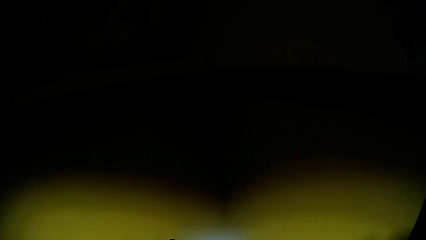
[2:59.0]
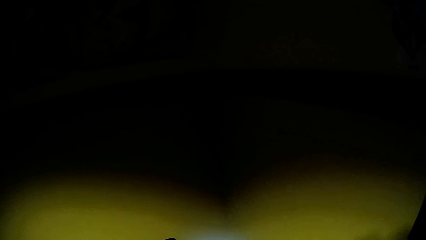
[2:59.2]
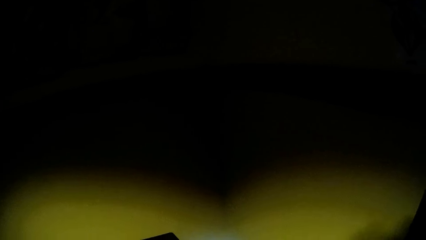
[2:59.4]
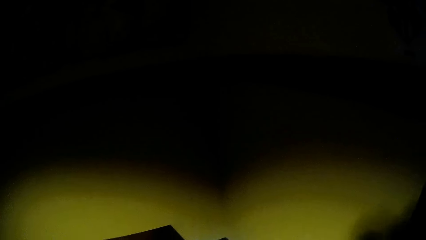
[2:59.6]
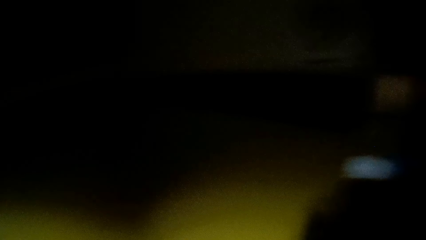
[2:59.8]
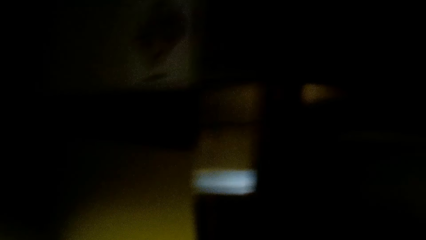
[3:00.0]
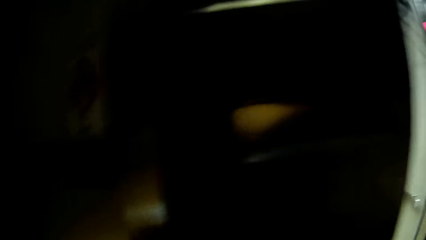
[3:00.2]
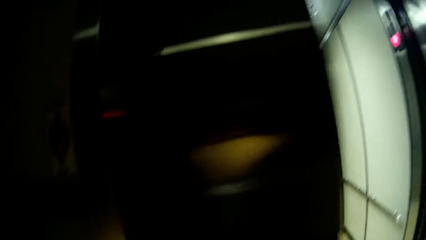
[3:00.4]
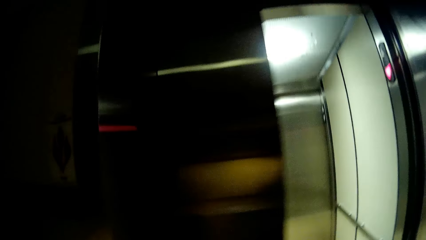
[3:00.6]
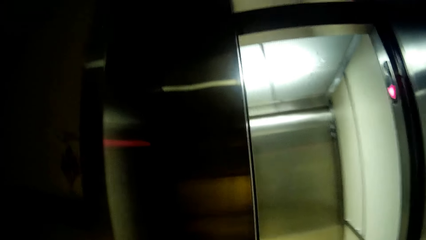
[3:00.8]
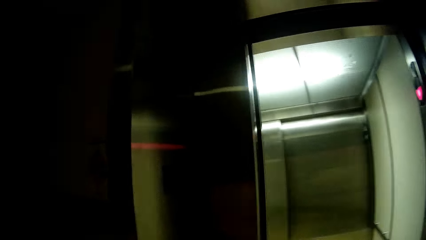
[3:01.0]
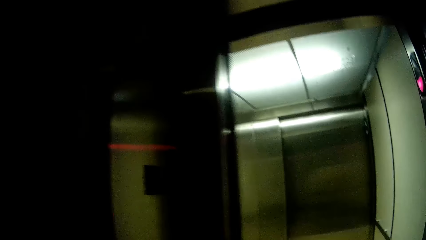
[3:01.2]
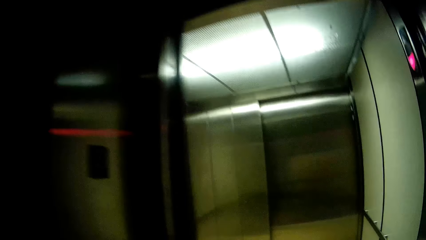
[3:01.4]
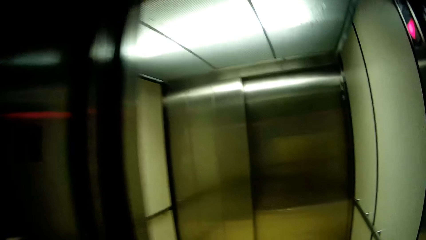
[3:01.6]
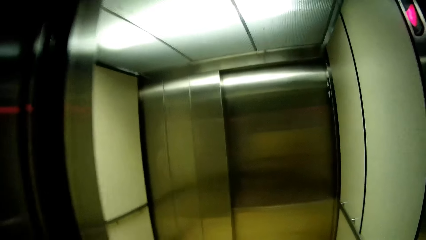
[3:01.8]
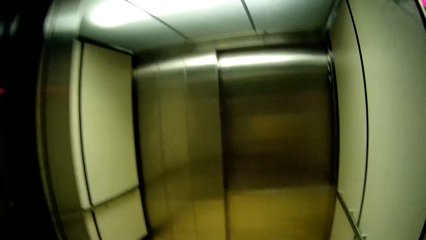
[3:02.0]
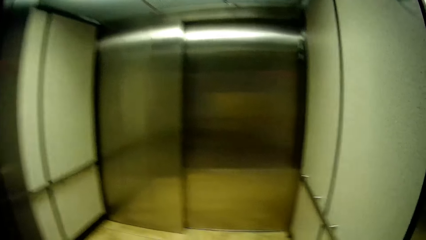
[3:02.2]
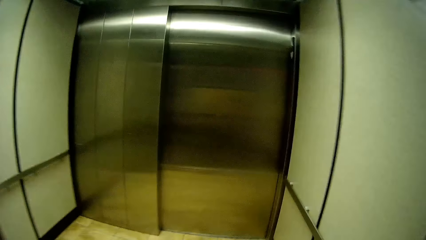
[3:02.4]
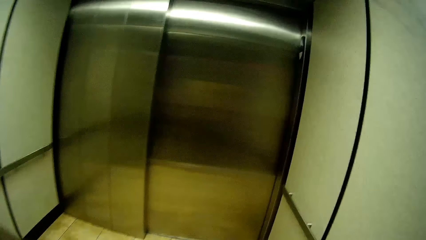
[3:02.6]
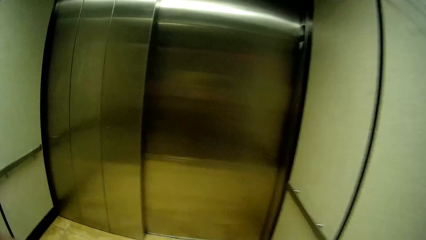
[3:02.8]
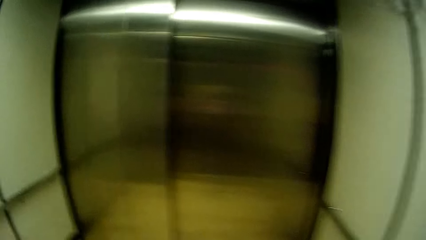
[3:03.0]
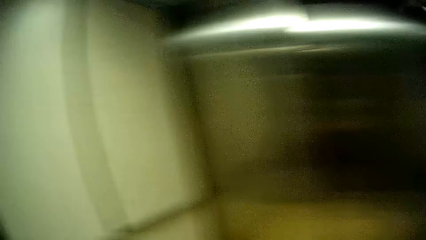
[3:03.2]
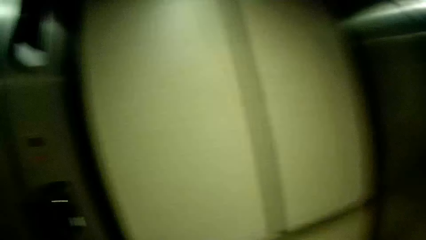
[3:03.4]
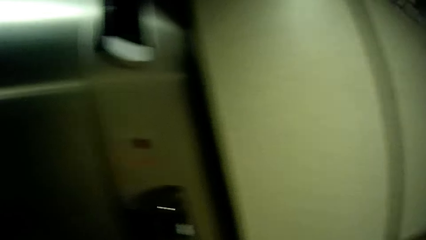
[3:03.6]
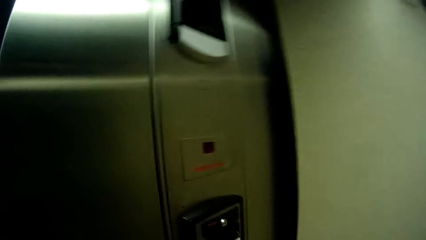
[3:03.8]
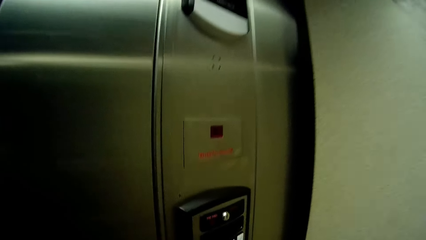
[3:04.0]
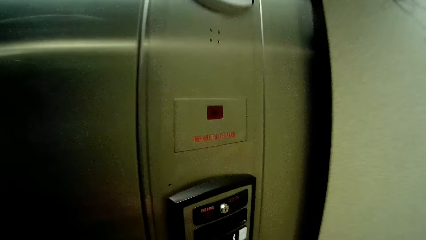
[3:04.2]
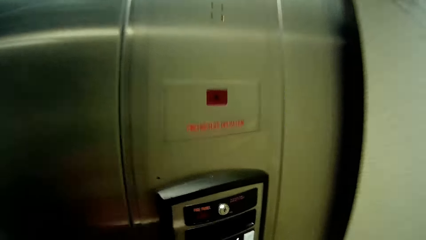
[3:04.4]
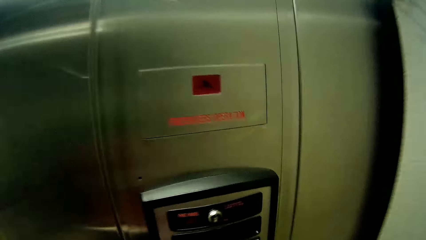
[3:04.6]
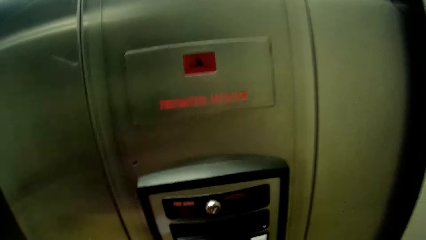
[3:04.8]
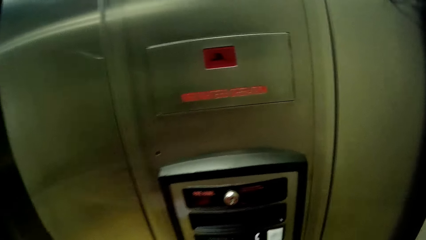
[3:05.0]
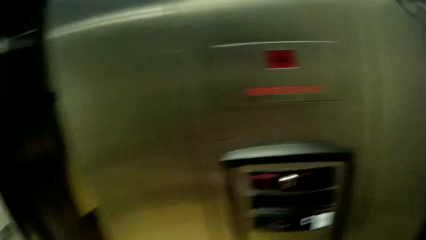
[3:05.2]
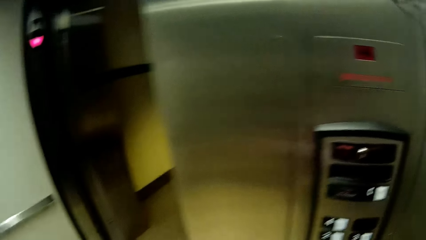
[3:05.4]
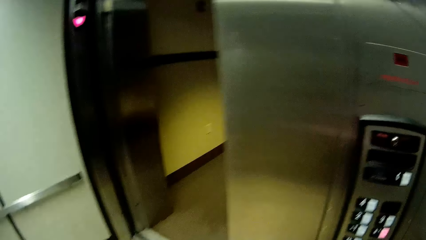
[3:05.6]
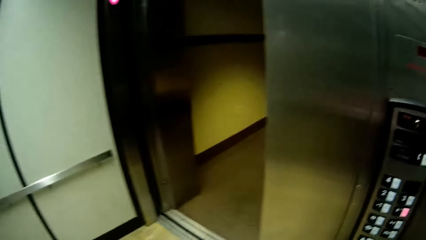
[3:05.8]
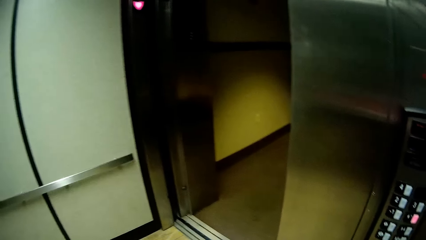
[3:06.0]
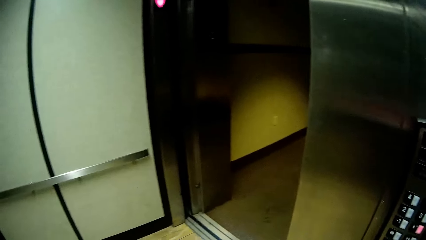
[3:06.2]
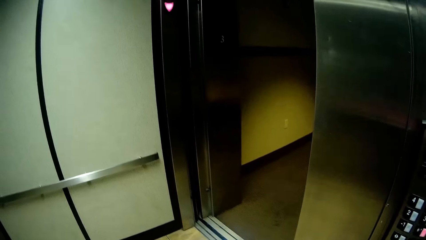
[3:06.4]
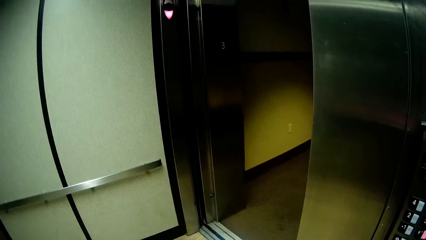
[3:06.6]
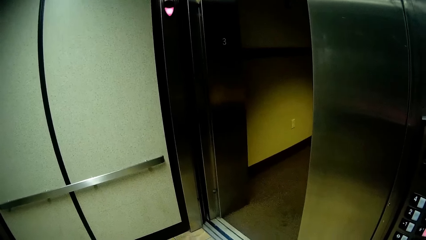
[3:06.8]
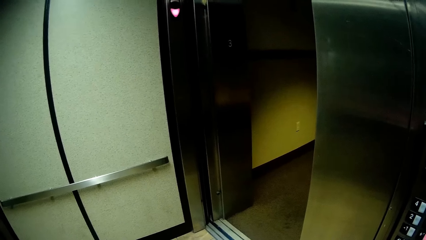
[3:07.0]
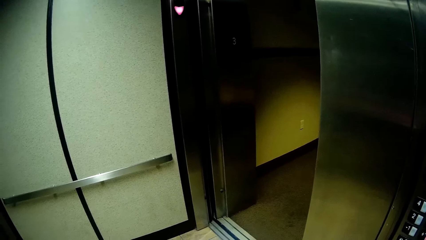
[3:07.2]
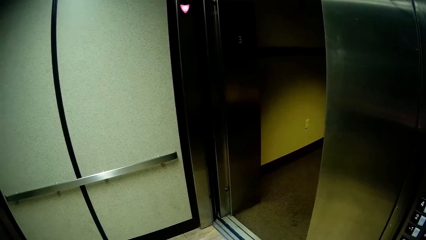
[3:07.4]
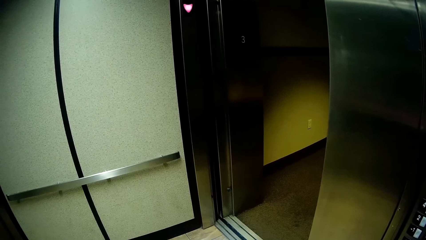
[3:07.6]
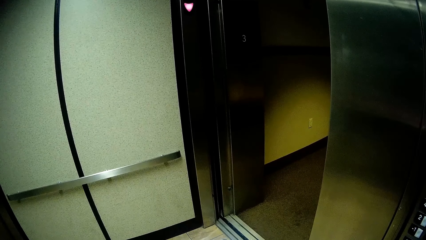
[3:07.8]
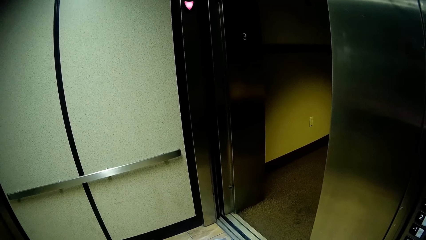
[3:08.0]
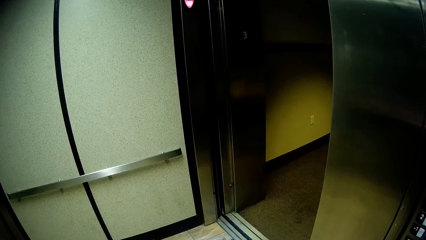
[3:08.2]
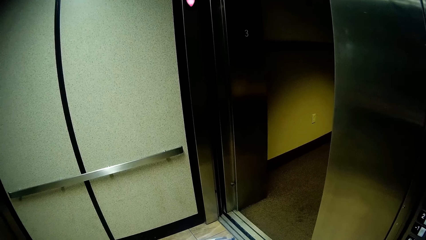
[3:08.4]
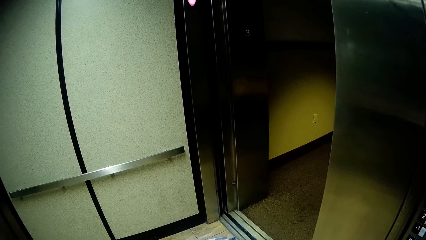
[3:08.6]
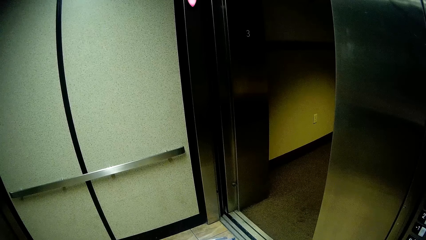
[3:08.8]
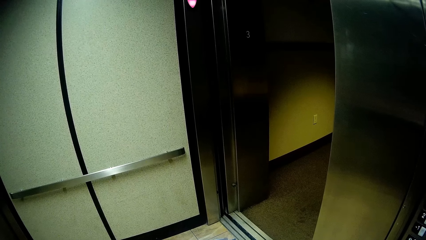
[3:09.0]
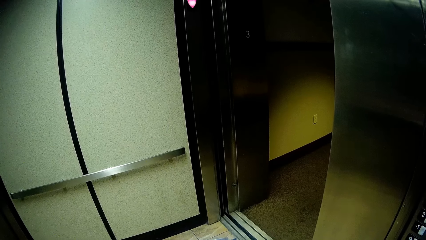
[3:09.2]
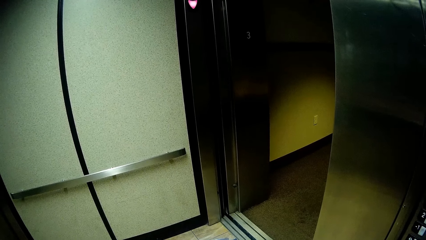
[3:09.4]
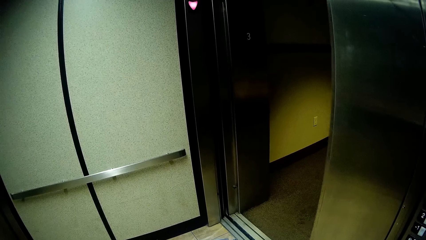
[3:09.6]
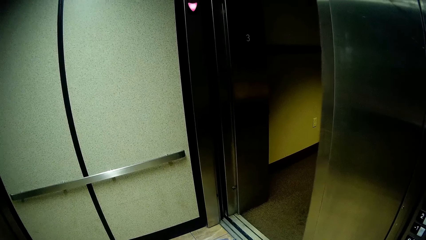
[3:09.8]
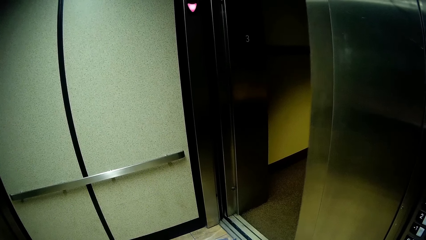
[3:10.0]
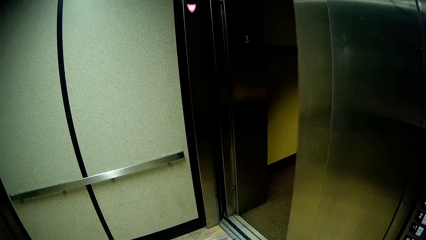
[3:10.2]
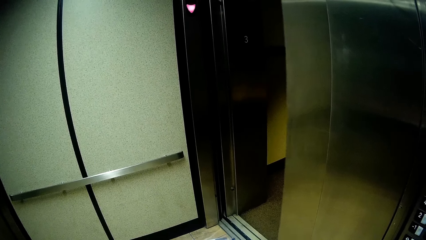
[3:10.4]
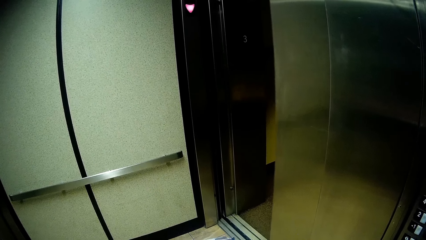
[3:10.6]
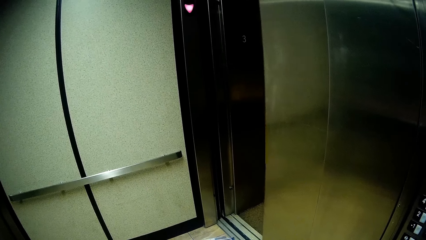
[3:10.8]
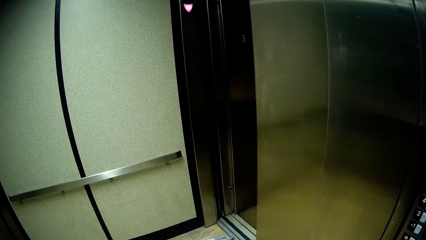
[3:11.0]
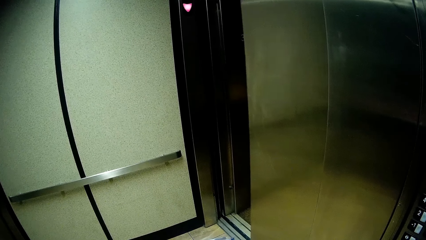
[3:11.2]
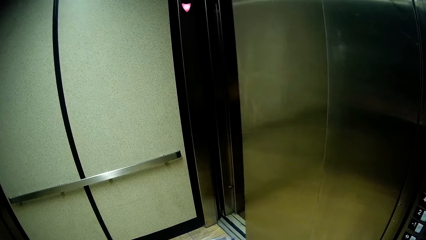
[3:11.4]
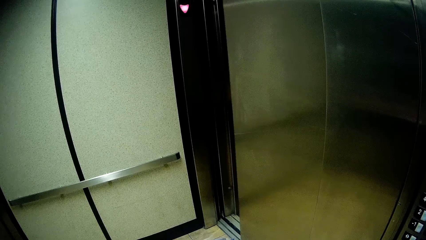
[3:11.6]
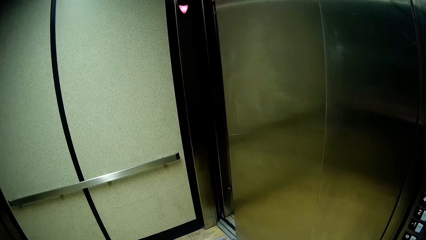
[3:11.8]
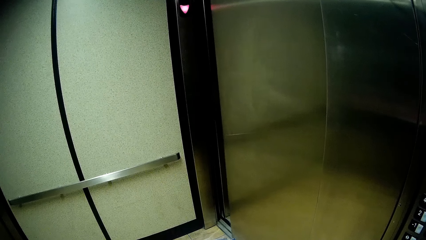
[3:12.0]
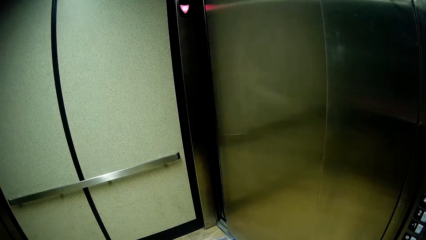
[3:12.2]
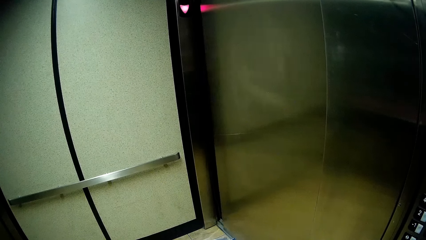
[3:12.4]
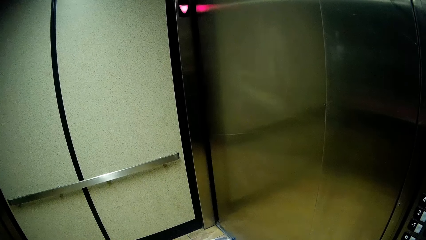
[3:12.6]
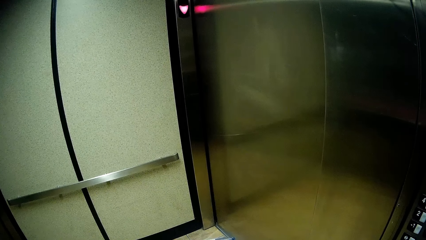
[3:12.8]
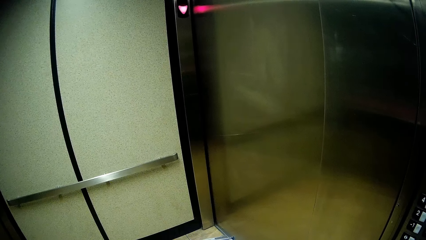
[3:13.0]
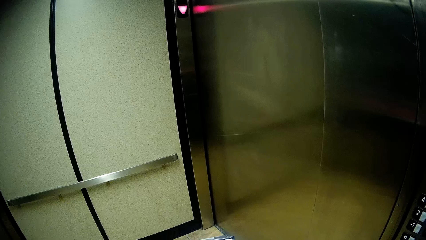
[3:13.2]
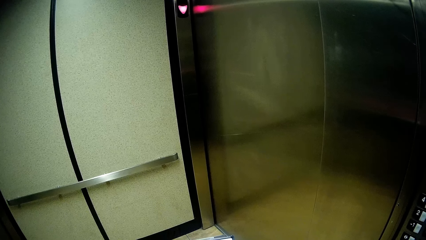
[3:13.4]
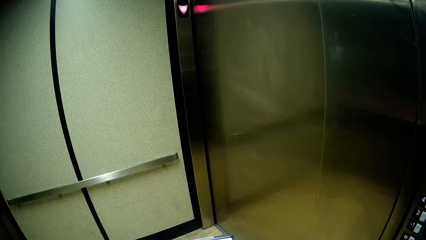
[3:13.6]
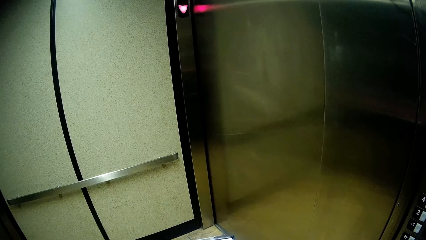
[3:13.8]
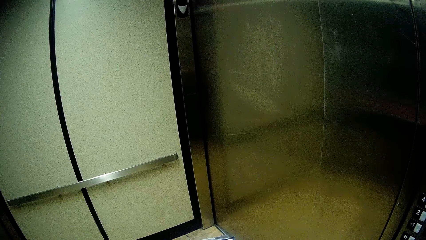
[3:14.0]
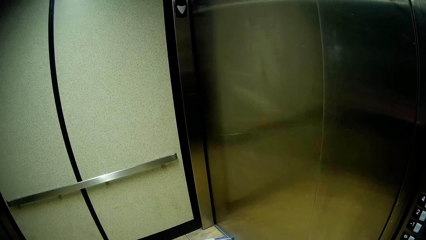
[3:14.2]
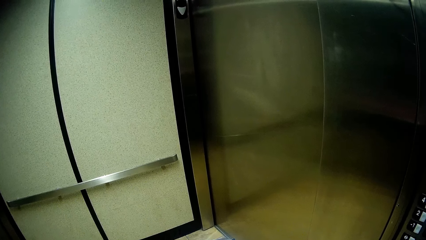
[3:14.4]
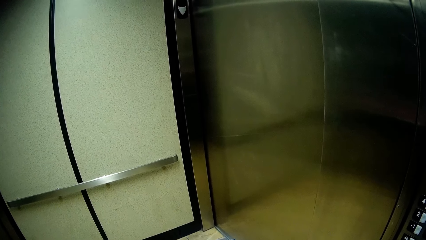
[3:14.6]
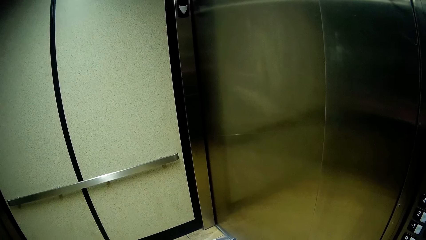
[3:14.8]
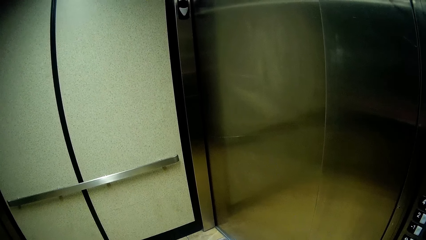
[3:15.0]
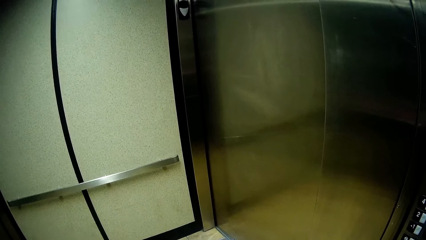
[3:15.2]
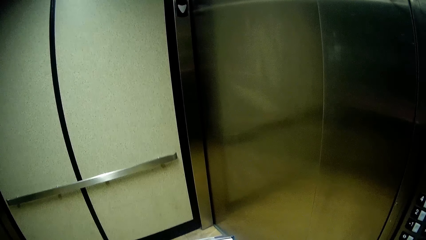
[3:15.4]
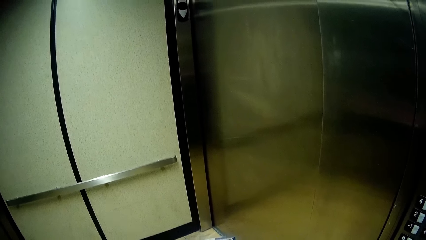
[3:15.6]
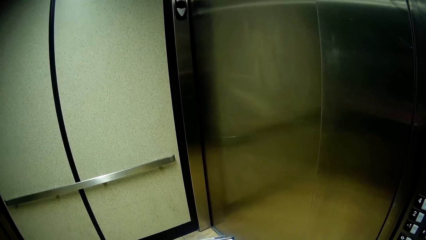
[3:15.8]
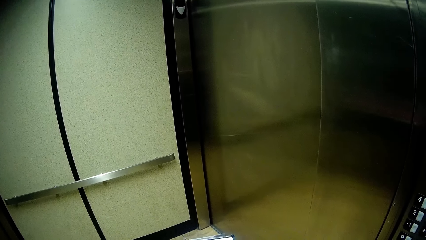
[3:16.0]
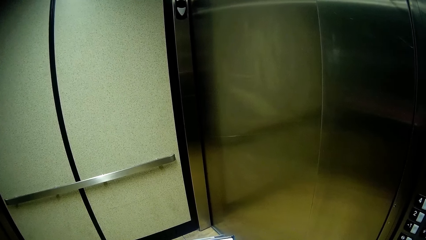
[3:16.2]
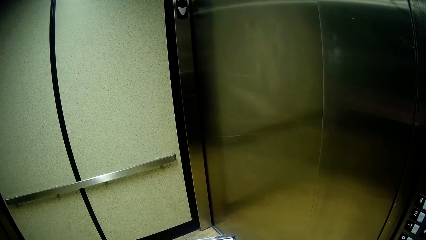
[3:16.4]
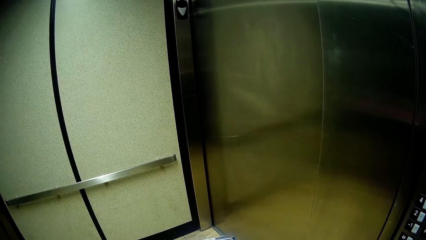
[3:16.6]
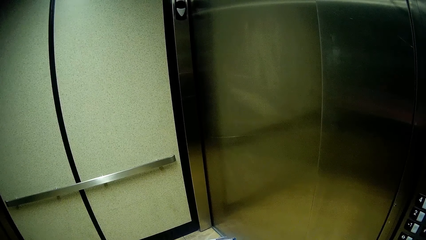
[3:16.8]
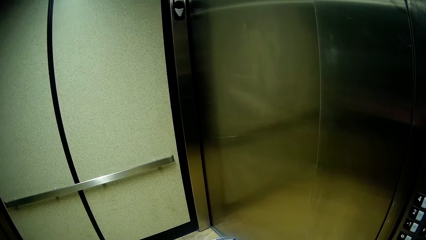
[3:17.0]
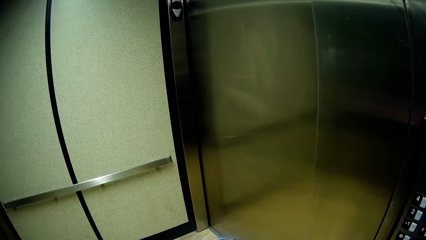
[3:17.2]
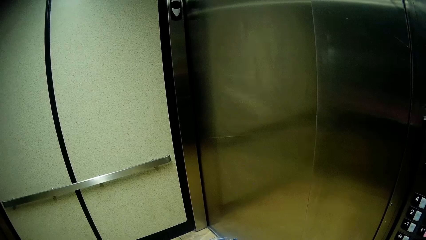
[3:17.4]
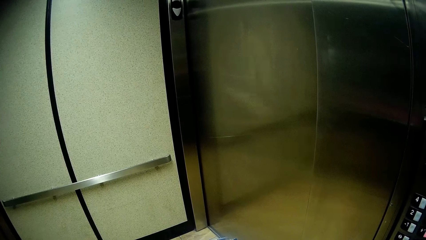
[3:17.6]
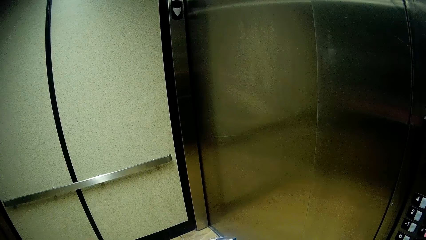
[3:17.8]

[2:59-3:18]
The camera wearer walks in the lift. They press a button in the lift. They move back. They stare.
